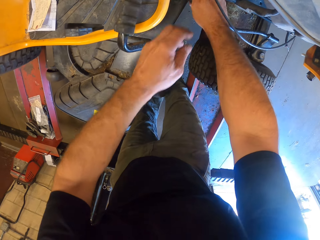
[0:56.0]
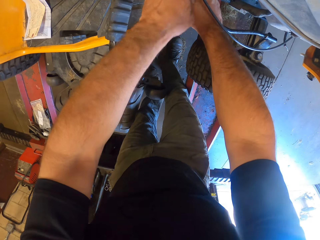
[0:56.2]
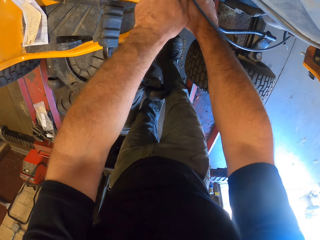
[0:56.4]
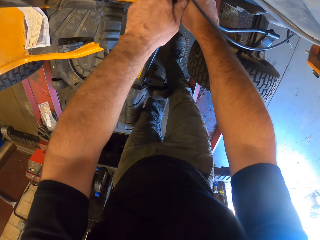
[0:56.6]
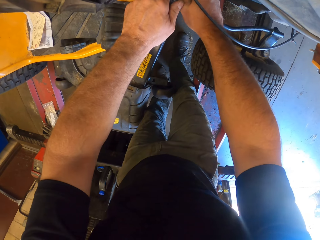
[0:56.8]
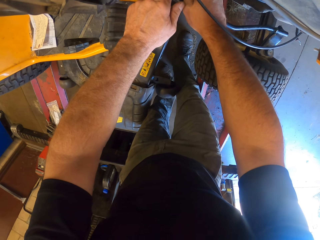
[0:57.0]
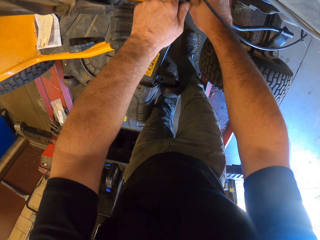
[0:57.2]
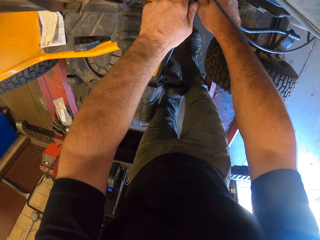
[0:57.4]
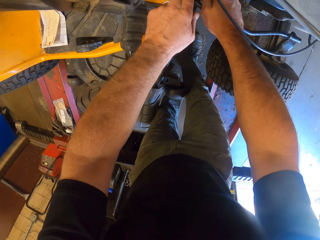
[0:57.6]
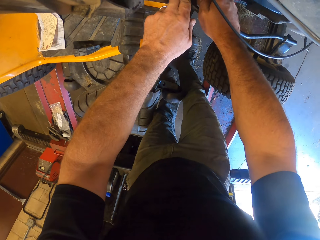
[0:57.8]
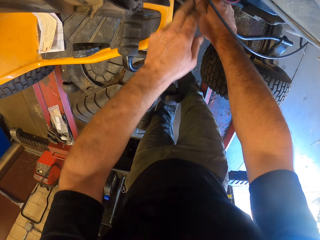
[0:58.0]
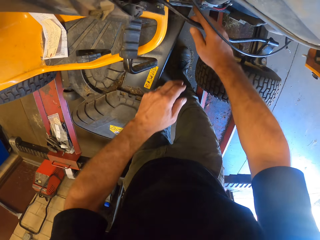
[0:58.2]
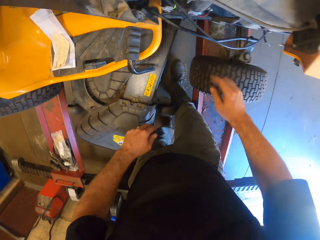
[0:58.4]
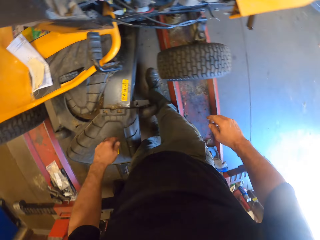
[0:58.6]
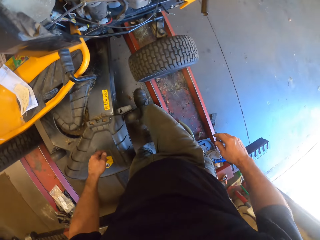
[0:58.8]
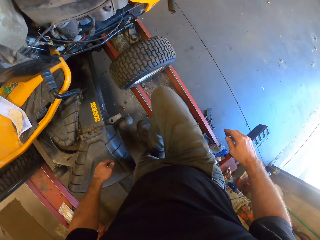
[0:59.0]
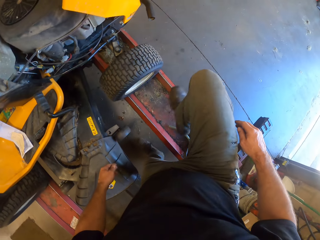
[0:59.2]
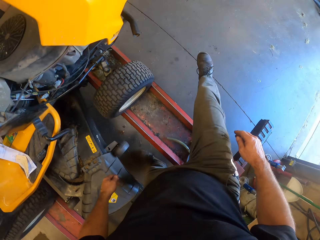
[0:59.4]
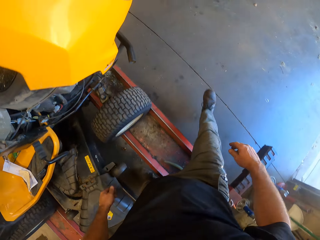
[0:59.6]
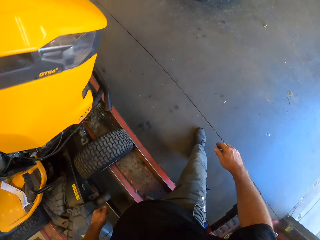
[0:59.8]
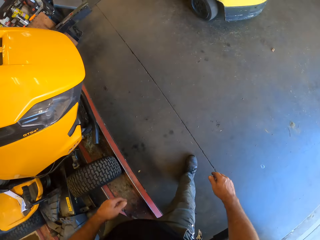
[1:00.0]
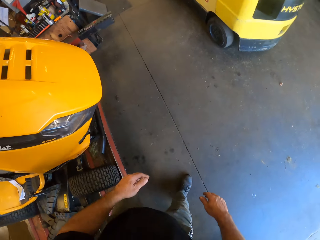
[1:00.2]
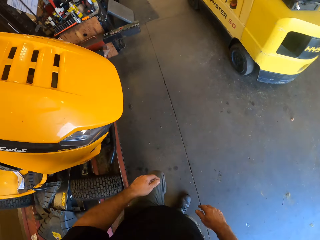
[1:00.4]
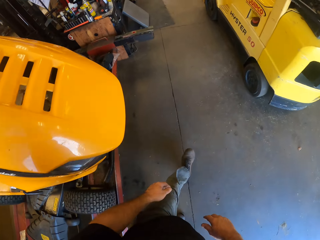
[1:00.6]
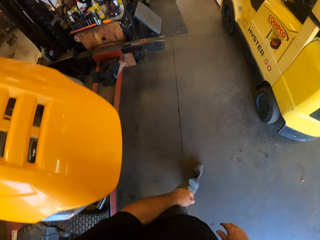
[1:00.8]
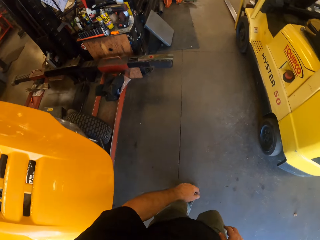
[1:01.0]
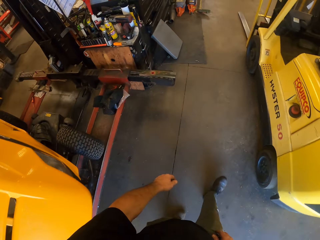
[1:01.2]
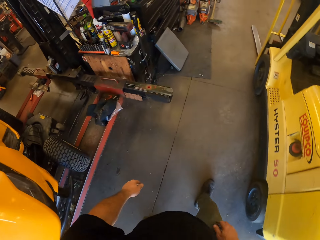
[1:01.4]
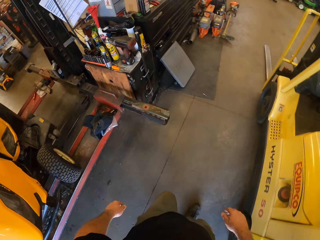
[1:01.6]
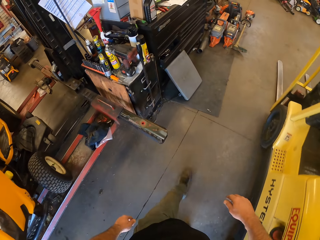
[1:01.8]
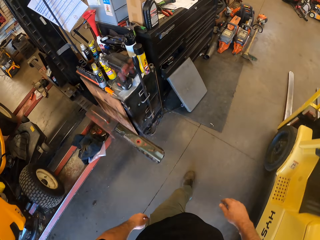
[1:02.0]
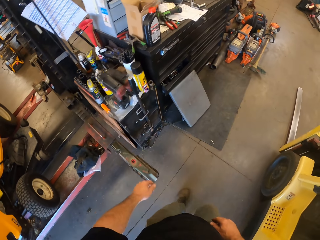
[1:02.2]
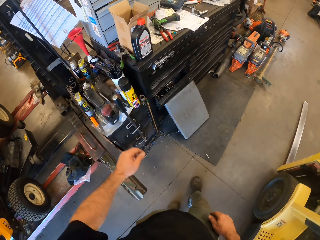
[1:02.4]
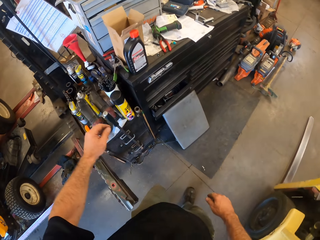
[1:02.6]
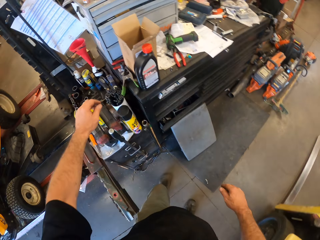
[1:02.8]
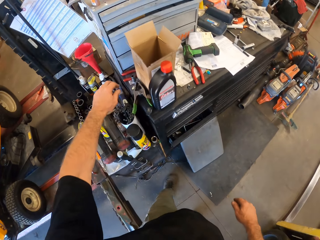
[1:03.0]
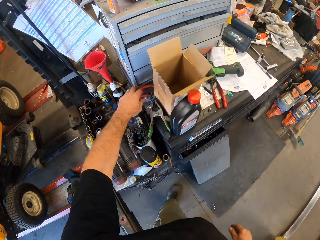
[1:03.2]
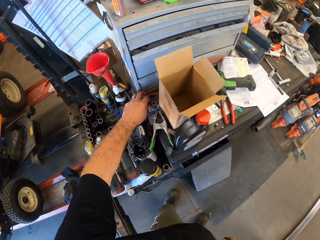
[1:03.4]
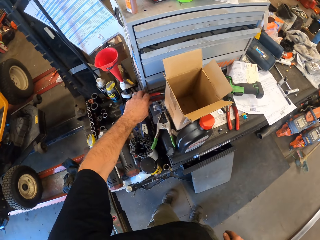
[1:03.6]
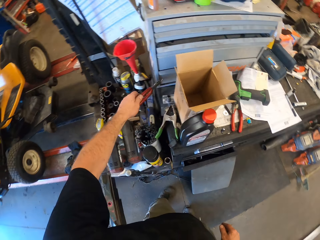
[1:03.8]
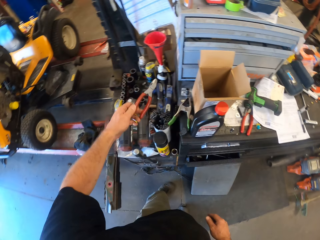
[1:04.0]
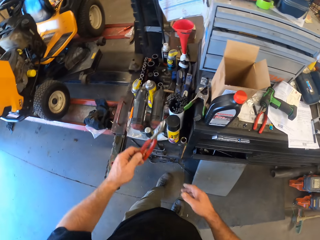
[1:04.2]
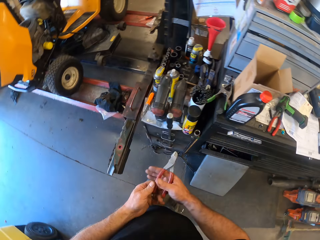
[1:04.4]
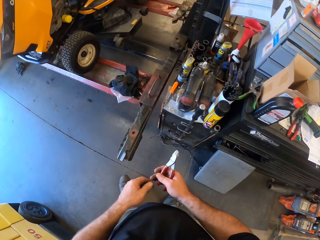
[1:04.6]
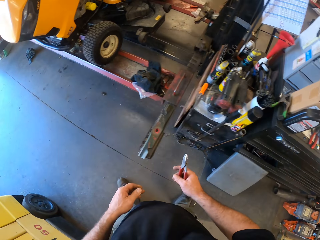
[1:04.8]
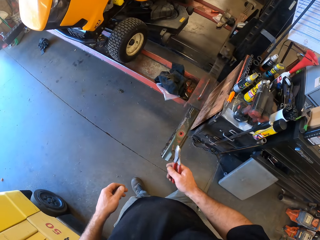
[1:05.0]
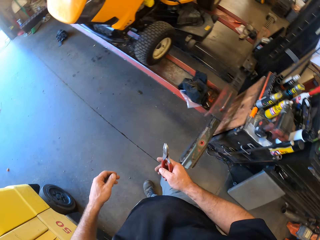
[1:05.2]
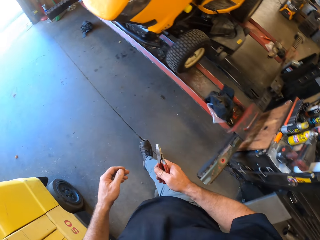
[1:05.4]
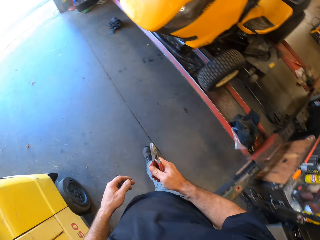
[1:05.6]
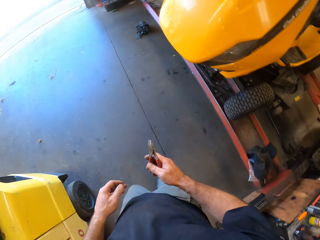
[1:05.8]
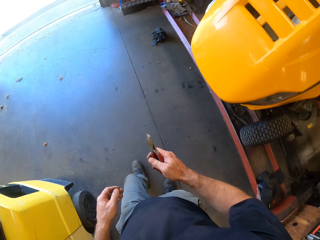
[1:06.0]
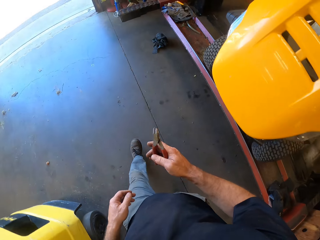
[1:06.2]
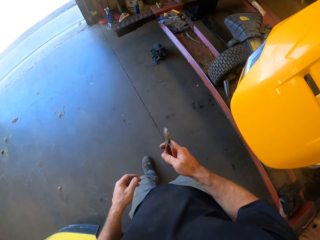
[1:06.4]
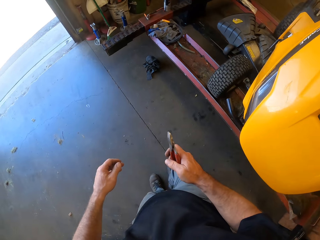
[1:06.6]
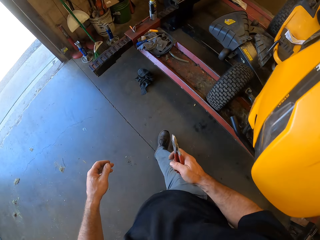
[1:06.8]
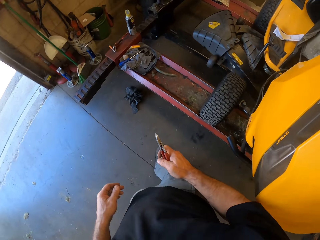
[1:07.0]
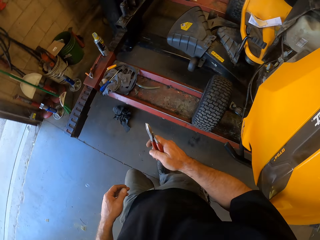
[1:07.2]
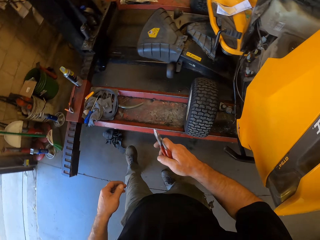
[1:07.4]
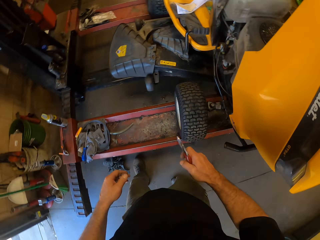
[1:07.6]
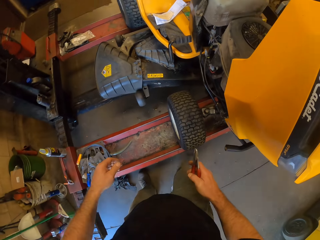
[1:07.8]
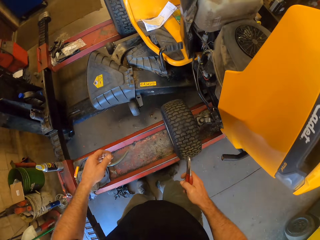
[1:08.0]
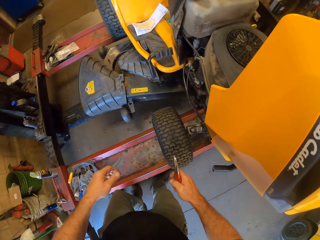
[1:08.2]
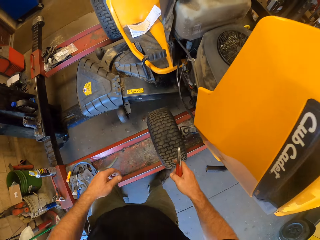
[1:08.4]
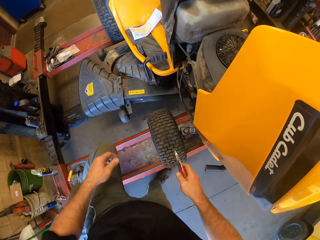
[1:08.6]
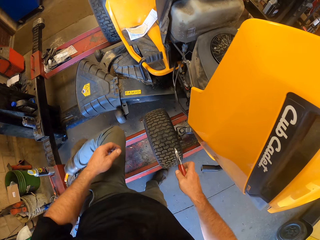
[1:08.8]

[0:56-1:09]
The camera wearer adjusts the motor part with his hands. He walks beside the lawn flite. He steps out of the platform. He walks around the workshop. He picks up pliers from the rack. He passes the pliers from the left to the right hand. He walks around in the workshop.

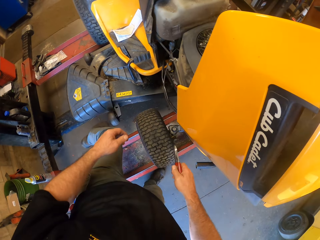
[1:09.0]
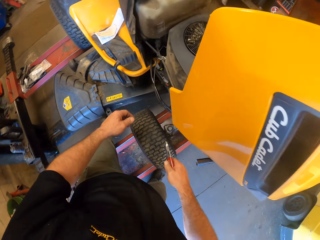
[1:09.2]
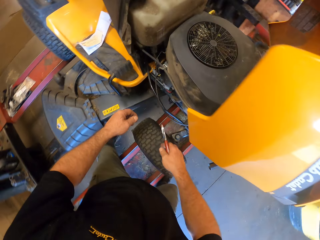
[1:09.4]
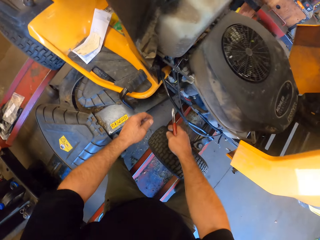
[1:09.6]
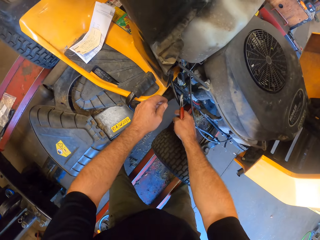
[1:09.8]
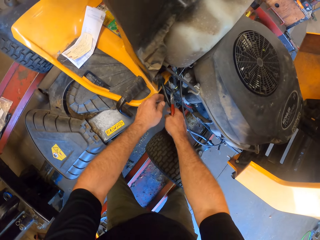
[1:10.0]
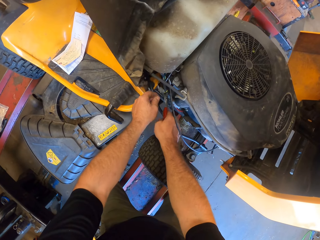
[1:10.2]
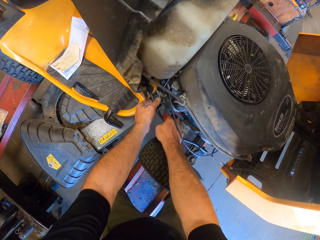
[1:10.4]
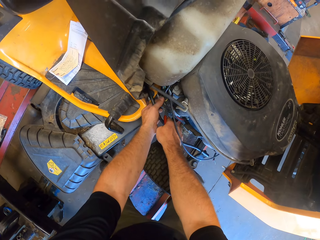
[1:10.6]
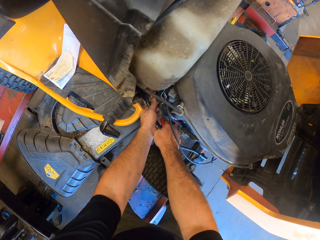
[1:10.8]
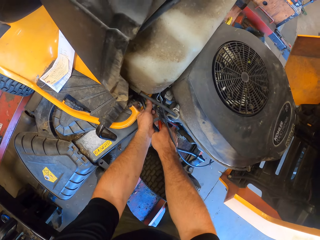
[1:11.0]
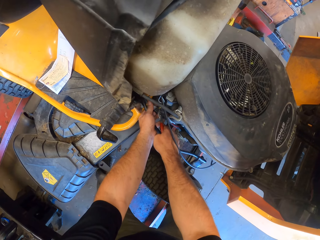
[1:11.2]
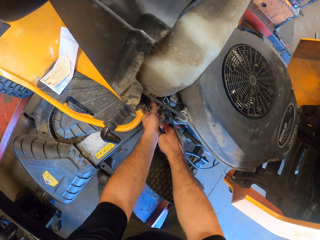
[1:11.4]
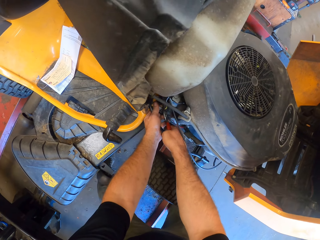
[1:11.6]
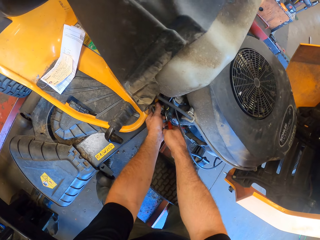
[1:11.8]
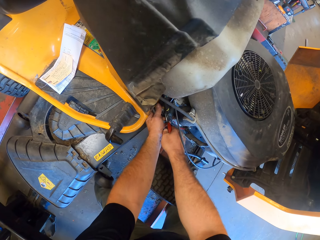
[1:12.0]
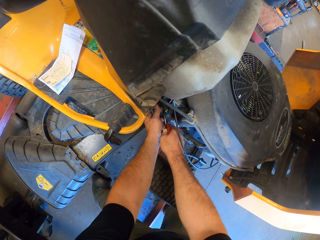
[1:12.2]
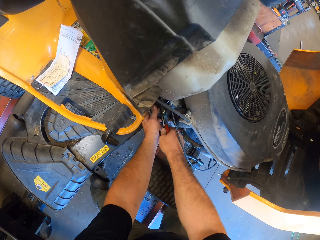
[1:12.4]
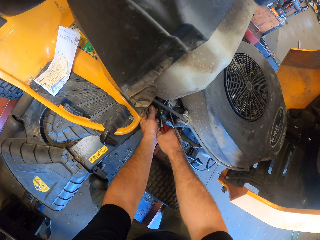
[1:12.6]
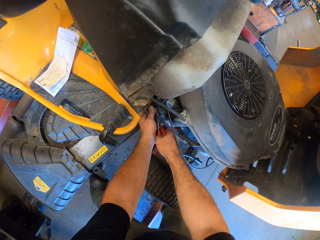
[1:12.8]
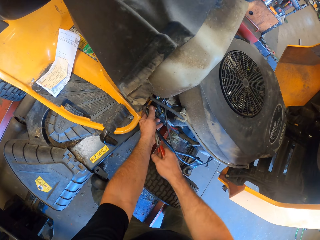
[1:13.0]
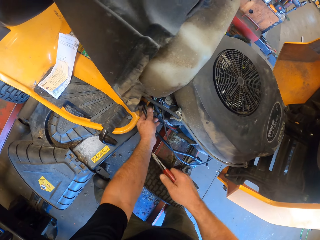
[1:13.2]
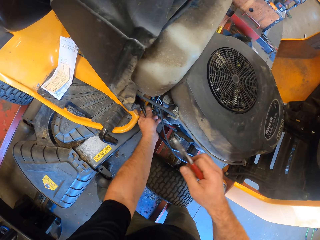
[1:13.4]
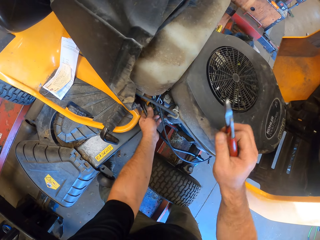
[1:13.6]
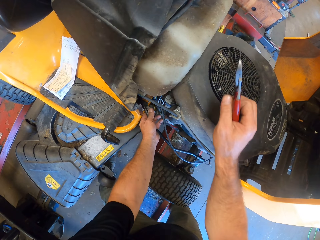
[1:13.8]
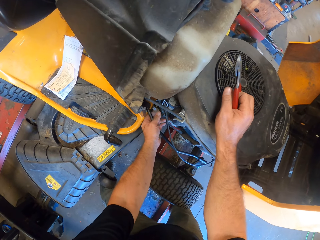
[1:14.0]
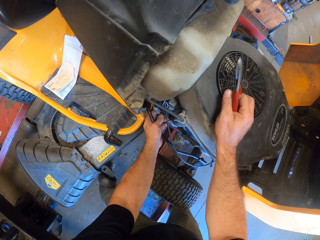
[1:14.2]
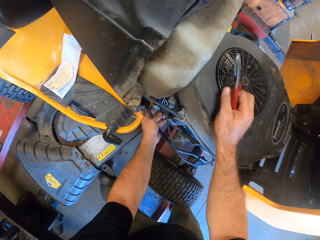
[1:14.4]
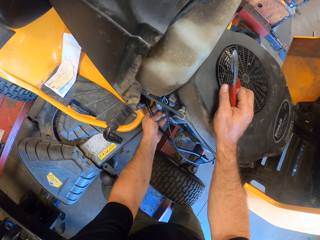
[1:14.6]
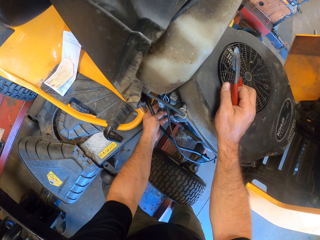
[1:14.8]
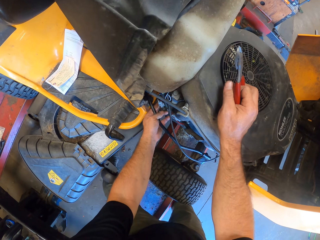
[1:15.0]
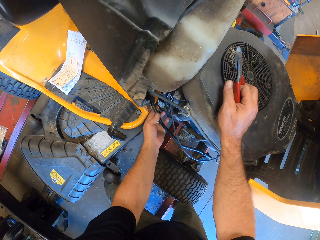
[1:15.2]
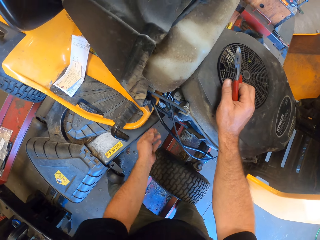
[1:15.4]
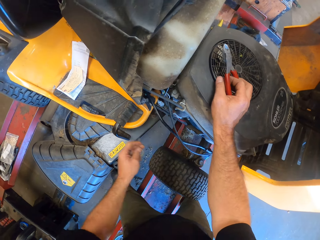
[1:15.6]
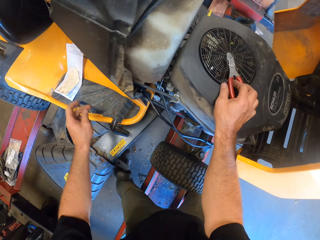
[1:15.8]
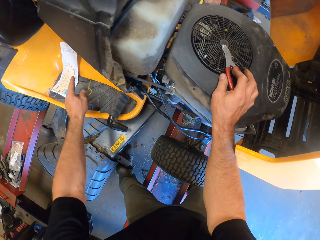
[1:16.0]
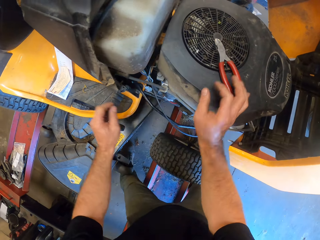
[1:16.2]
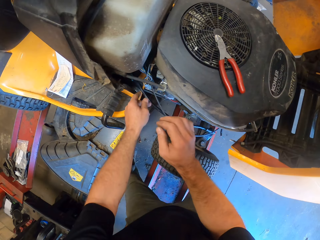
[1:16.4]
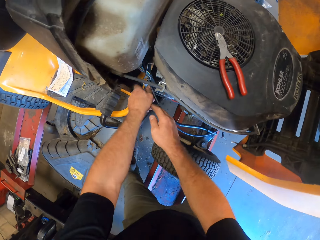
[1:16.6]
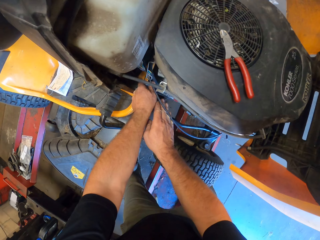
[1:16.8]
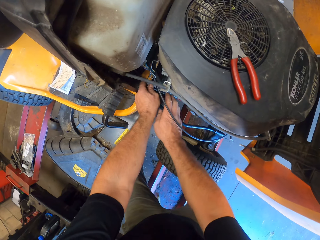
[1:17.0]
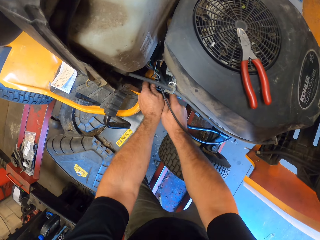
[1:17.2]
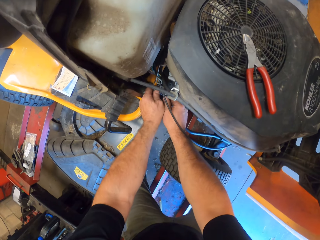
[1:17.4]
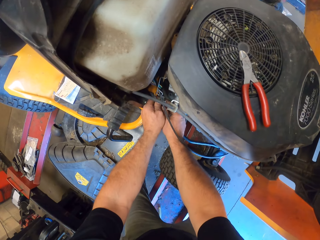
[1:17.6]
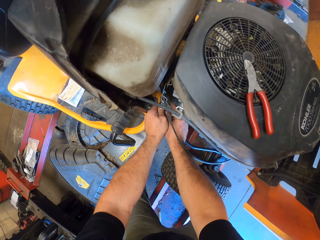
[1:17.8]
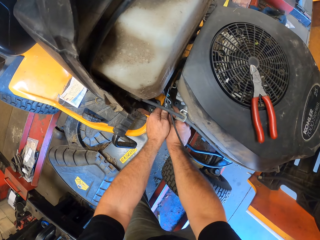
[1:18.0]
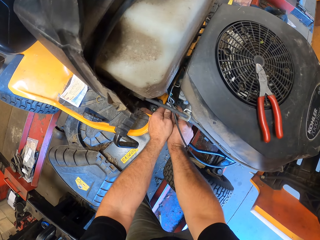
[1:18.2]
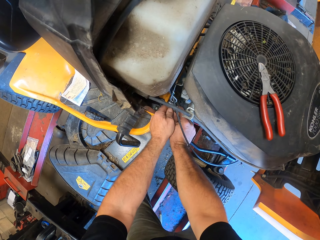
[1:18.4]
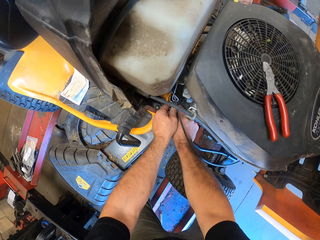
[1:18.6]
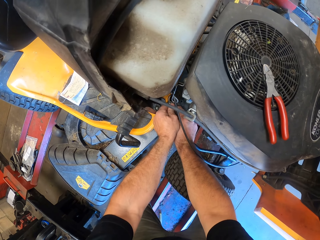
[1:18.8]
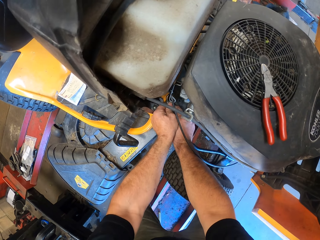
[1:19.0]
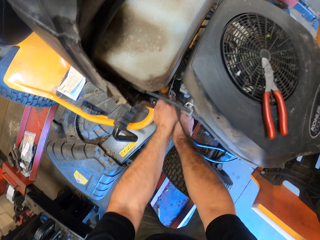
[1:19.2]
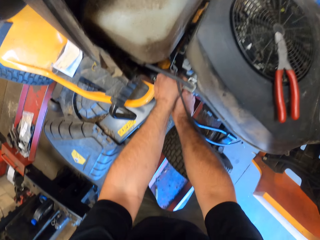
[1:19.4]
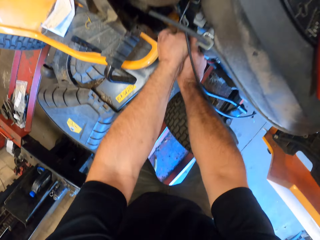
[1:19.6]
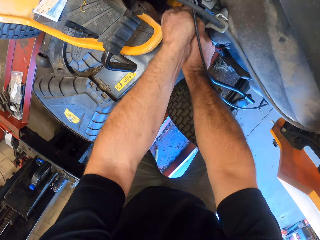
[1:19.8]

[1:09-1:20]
The camera wearer steps in the middle of the platform. He adjusts something on the lawn flite with pliers. He cuts a wire with the pliers. He places his right arm on the lawn flite. He drops the wire on the motor seat. He drops the pliers on the motor engine. He pulls the wire on the lawn flite.
